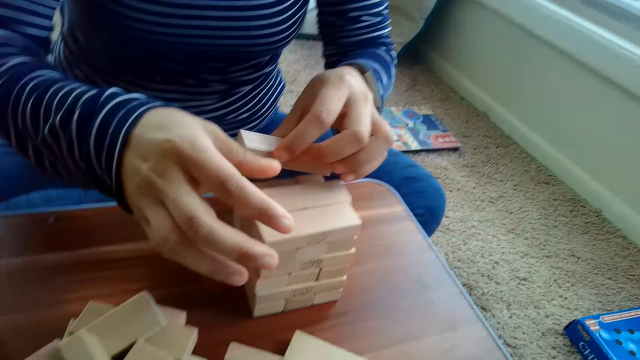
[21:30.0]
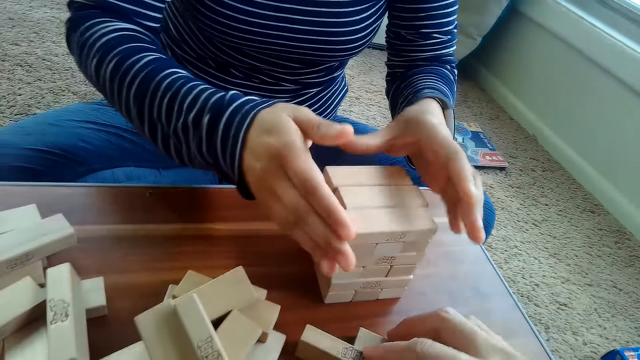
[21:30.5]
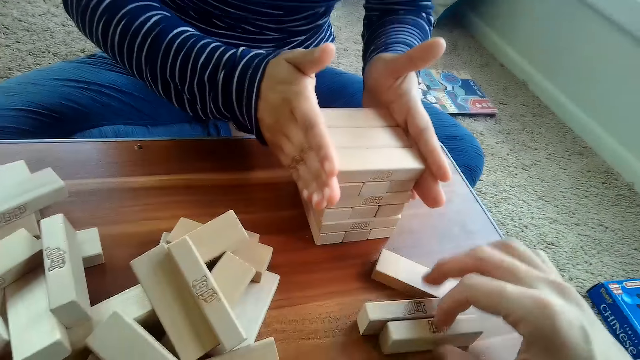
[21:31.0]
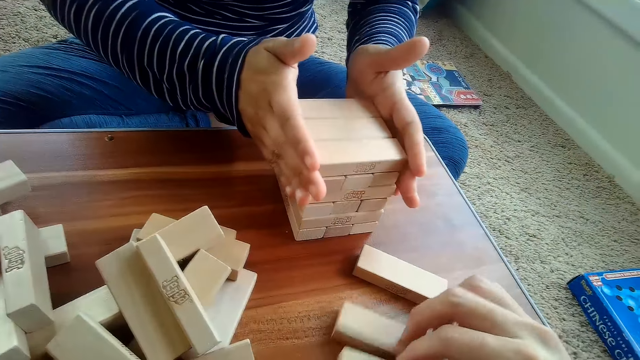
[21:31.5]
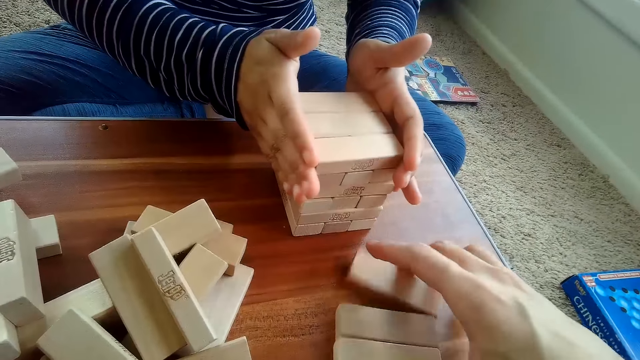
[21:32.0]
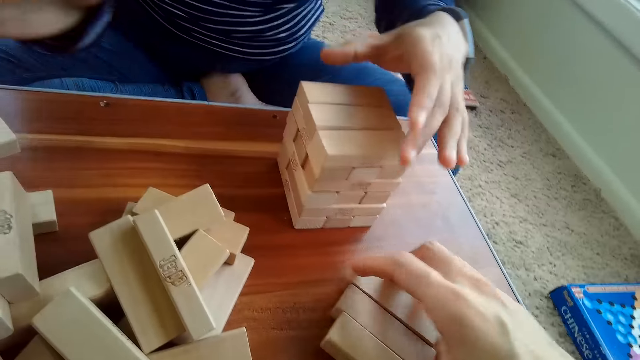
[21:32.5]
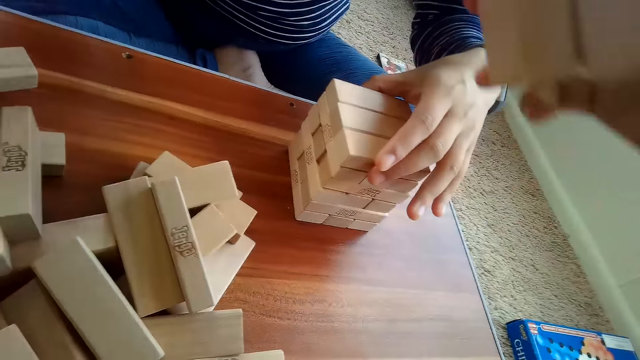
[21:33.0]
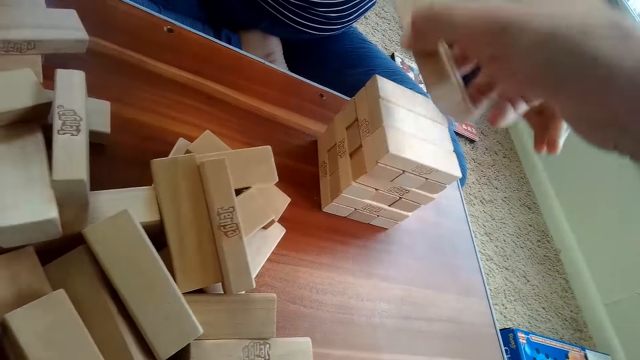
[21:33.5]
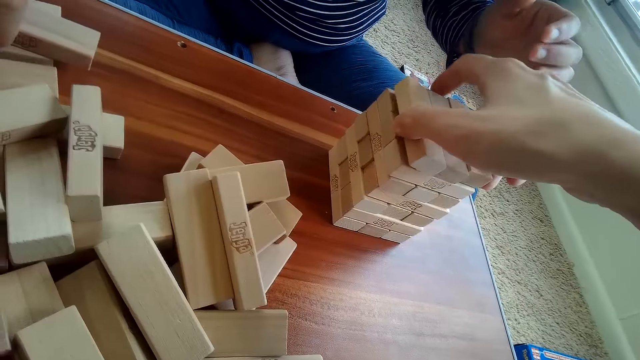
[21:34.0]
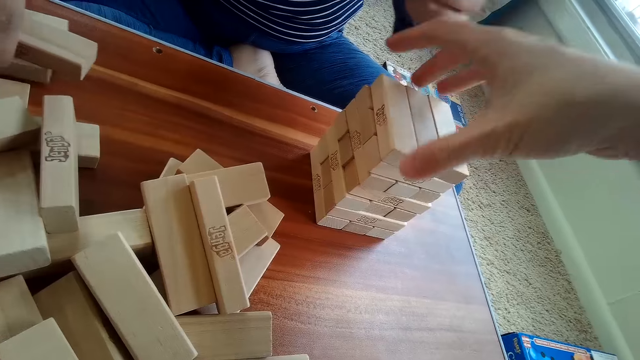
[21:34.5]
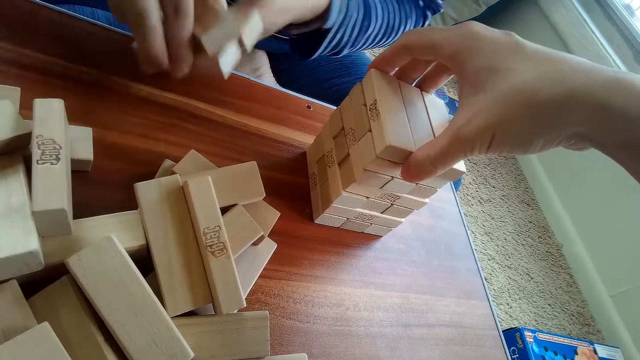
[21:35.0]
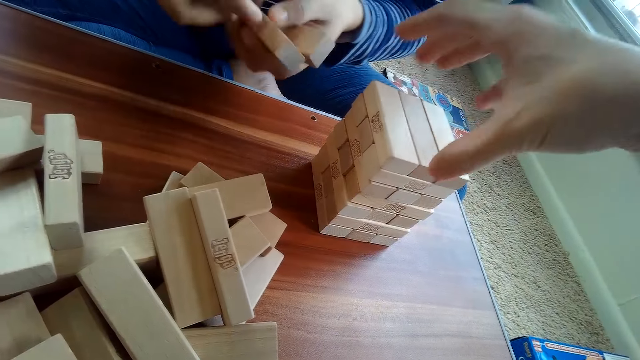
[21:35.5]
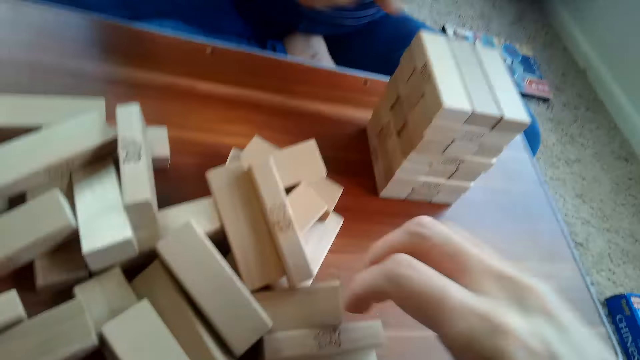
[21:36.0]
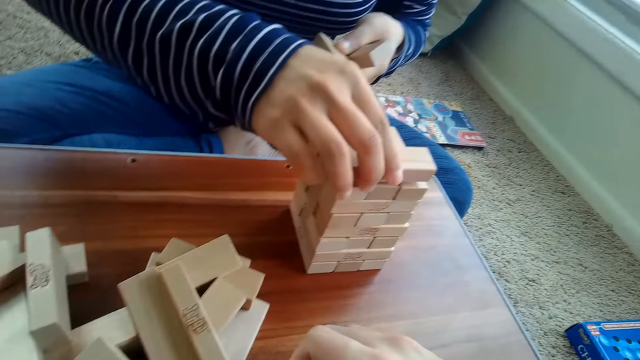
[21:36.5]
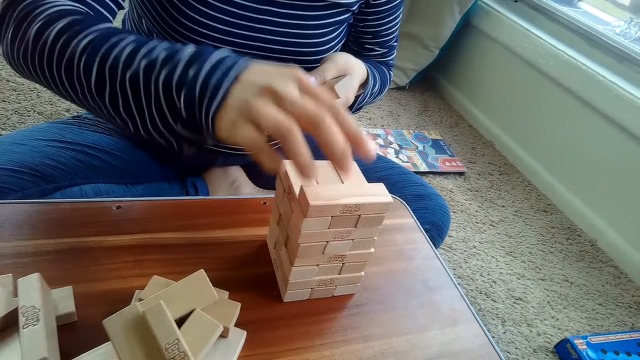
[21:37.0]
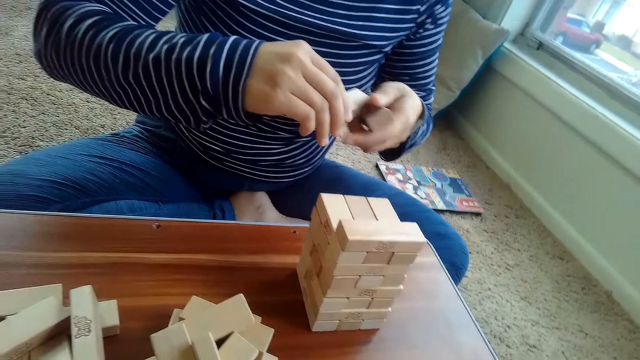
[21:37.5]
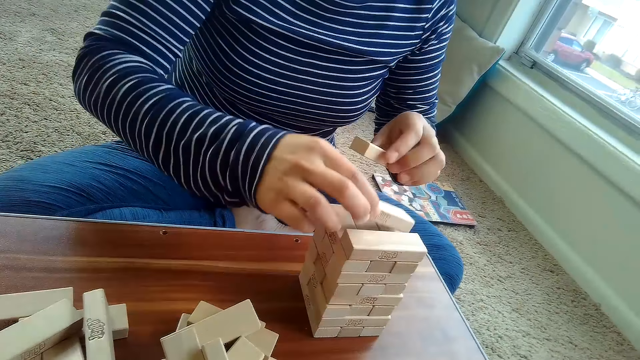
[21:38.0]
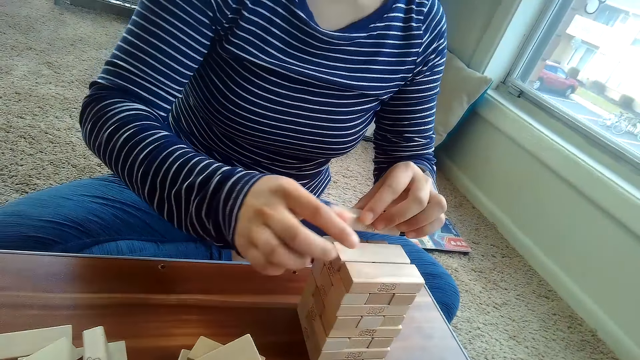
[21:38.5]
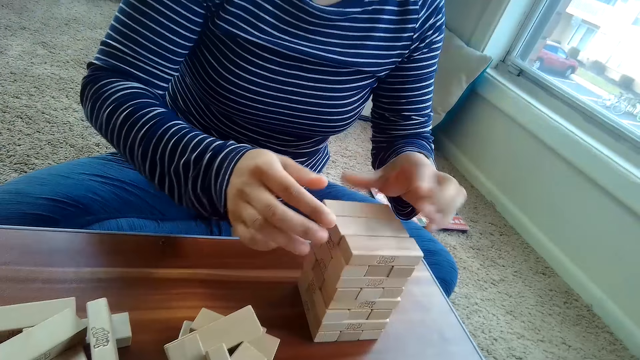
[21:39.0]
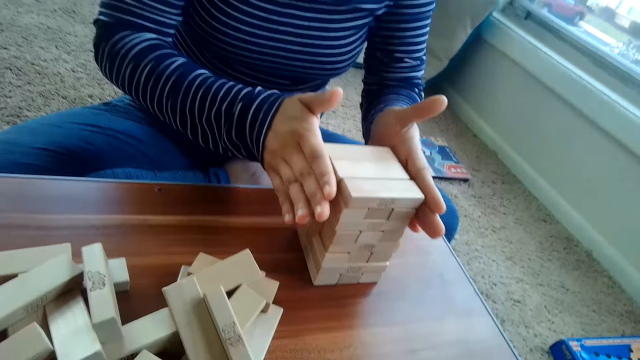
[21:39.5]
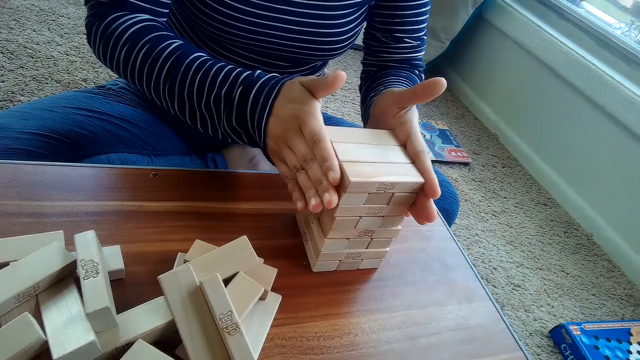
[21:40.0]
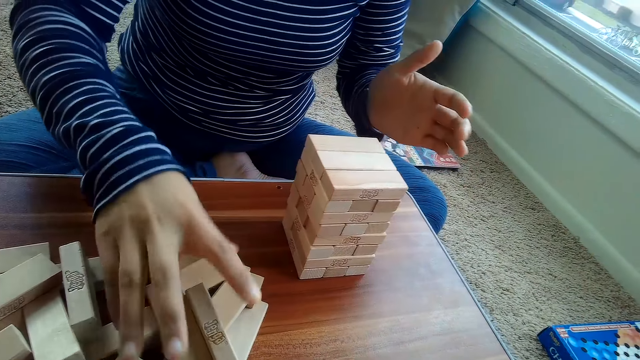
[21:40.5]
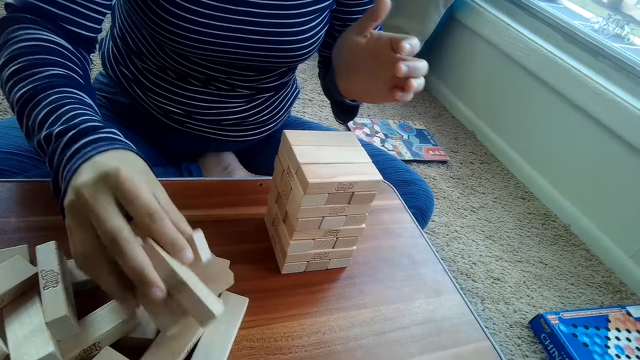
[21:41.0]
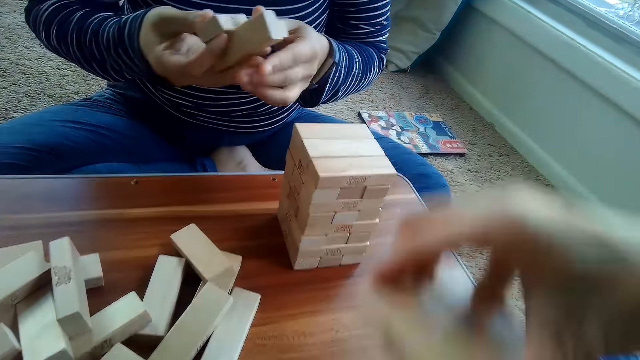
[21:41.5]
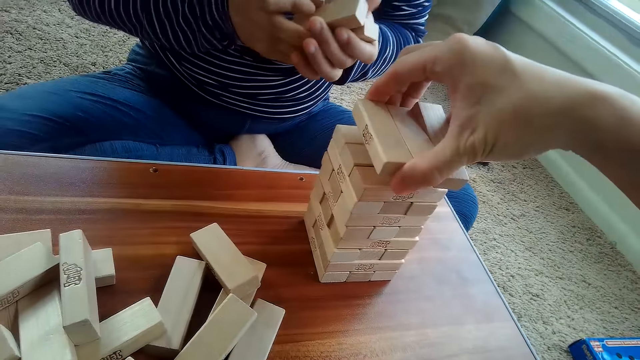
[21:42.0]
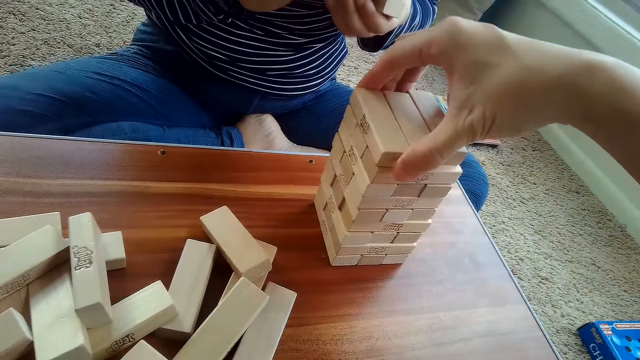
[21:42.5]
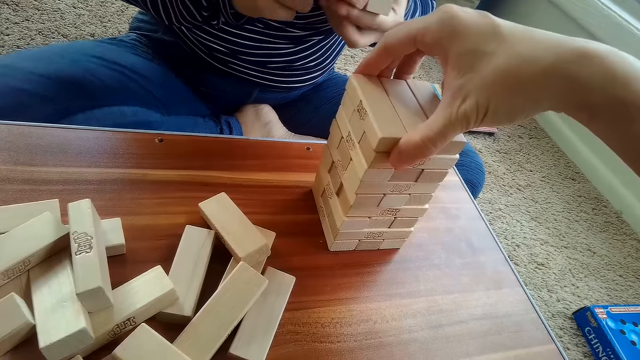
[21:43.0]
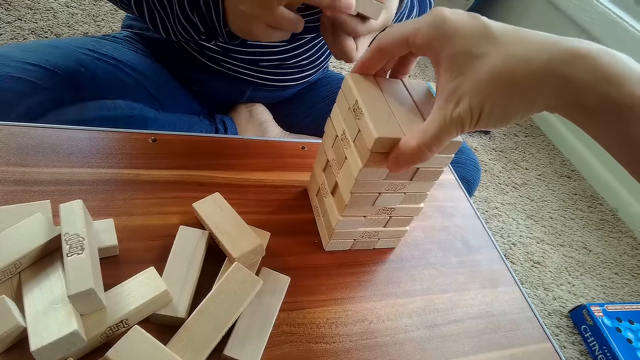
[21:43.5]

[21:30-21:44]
The camera wearer packs Jenga blocks on the table with his right hand. A woman adjusts the arranged Jenga blocks on the table with her hands. The camera wearer arranges the Jenga blocks on the table with his right hand. The woman adjusts the arranged Jenga blocks on the table with her hands again. The camera wearer picks the bricks. He places another Jenga block on the arranged Jenga blocks on the table with his right hand. The woman packs another Jenga block from the table with her left hand. The woman arranges the Jenga blocks on the table with both hands, adjusts the arranged Jenga blocks on the table with her hands and packs another Jenga block from the table with her left hand. The camera wearer places another Jenga block on the arranged Jenga blocks on the table with his right hand.

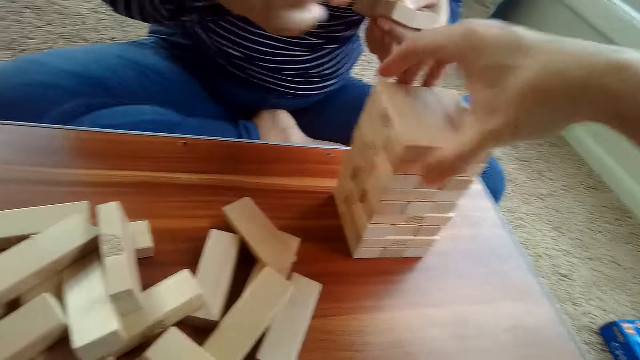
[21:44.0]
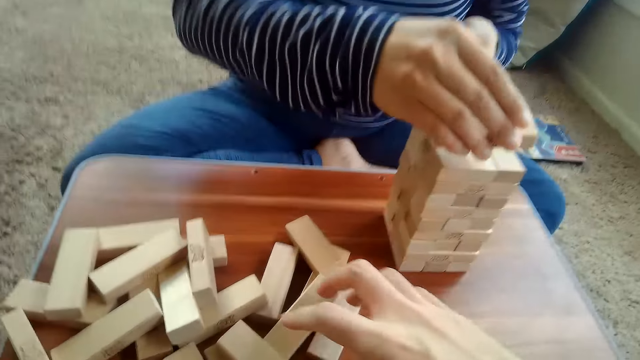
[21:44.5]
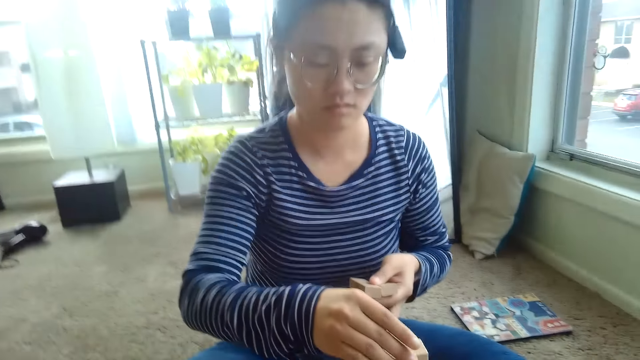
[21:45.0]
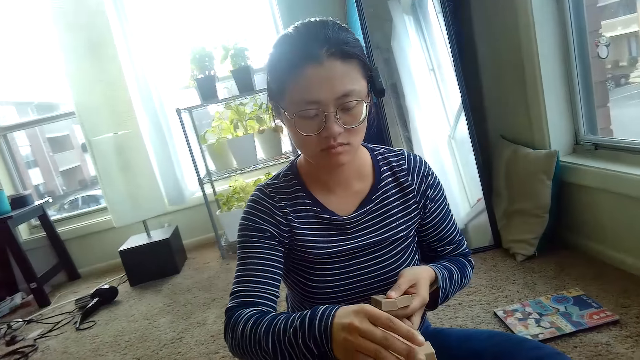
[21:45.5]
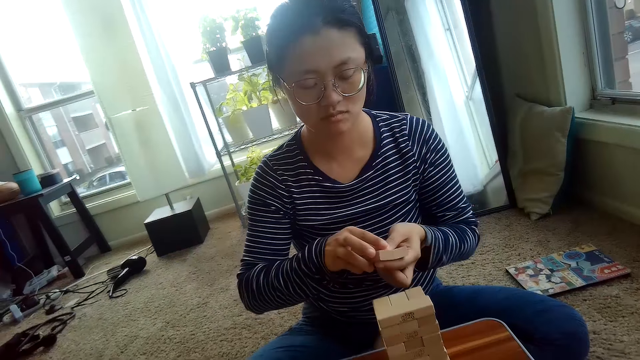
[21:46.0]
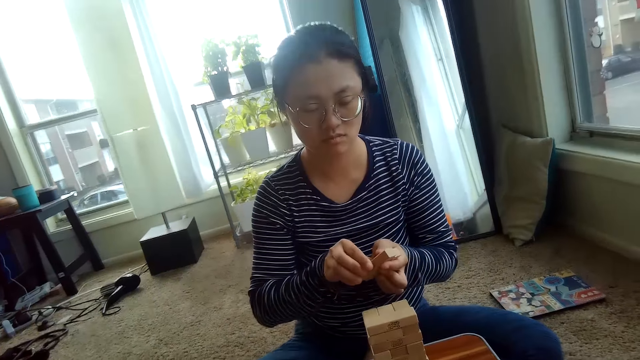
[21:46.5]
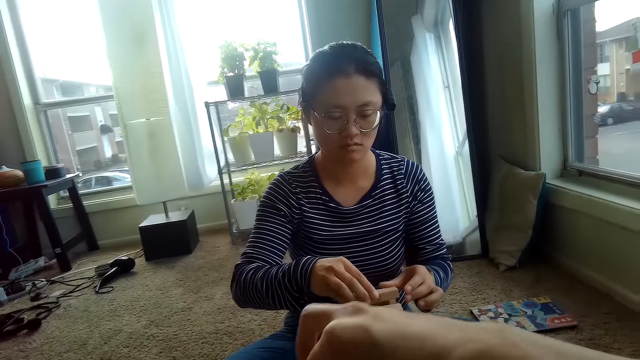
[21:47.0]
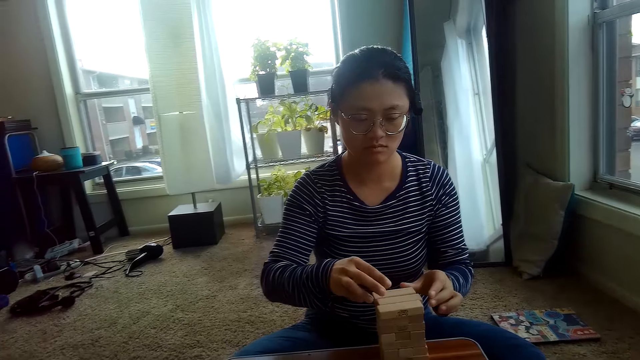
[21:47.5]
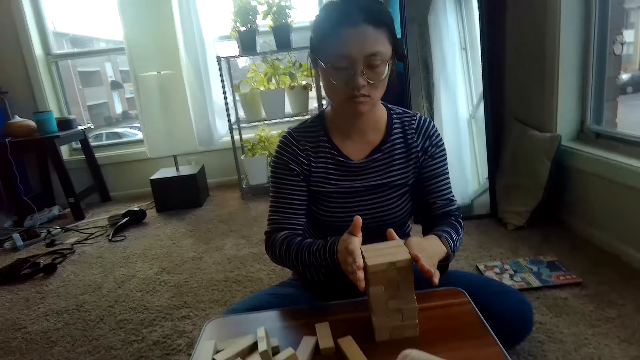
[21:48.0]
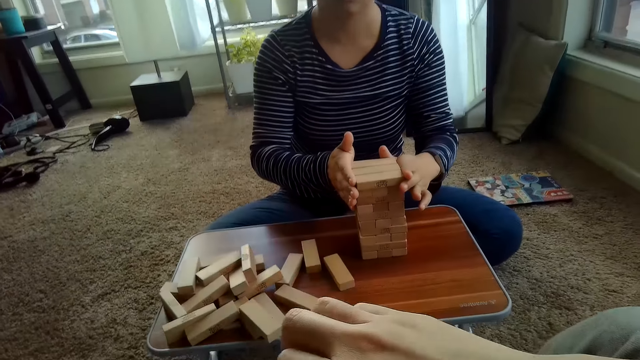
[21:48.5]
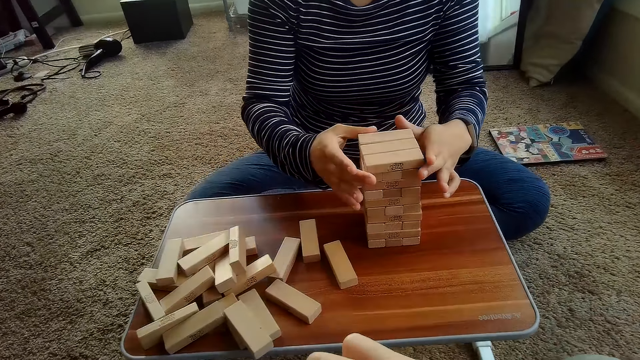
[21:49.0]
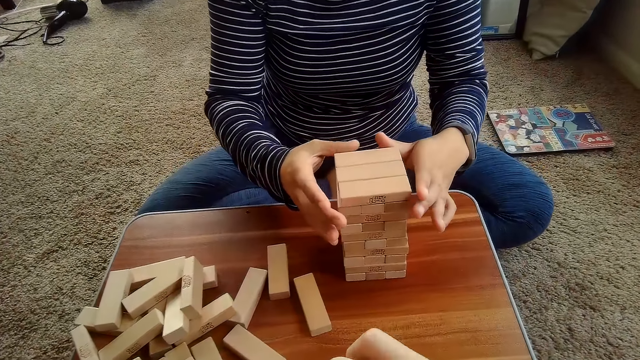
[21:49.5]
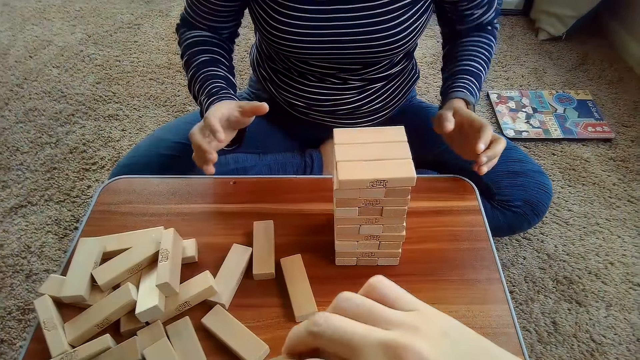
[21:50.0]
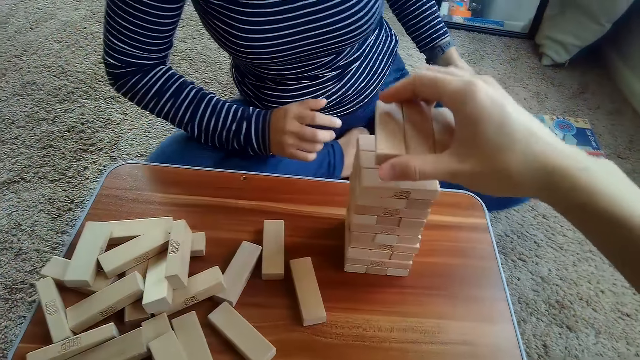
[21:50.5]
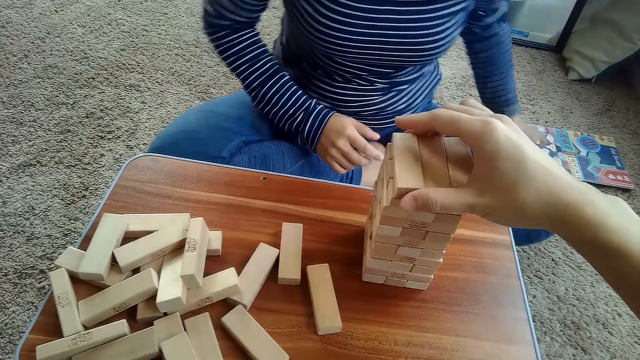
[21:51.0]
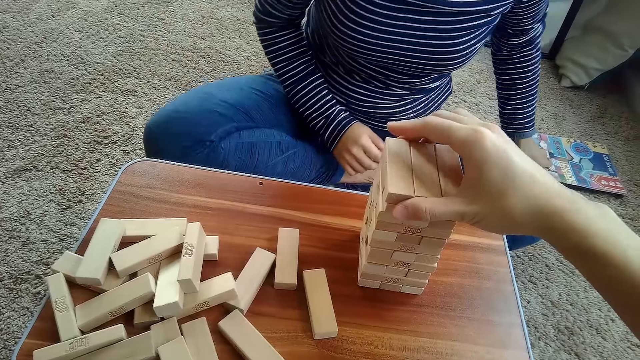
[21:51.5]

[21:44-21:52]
A woman arranges the Jenga blocks on the table with both hands. The woman adjusts the arranged Jenga blocks on the table with her hands. The camera wearer places another Jenga block on the arranged Jenga blocks on the table with his right hand.
